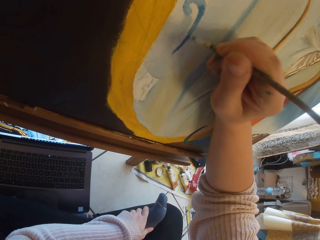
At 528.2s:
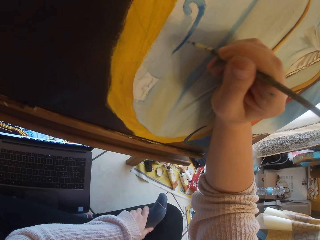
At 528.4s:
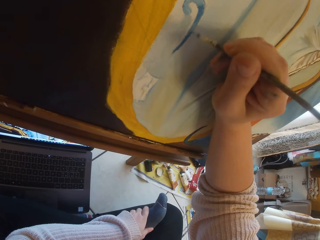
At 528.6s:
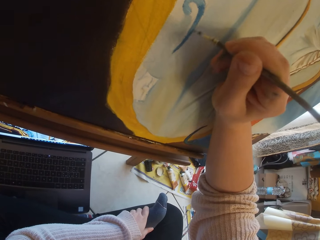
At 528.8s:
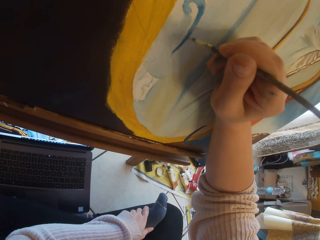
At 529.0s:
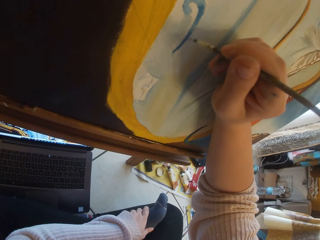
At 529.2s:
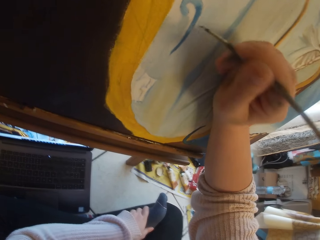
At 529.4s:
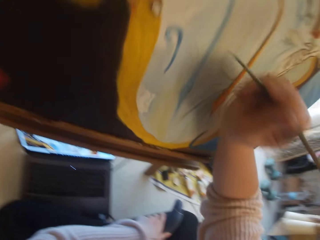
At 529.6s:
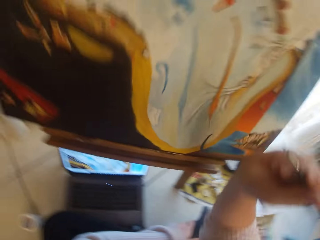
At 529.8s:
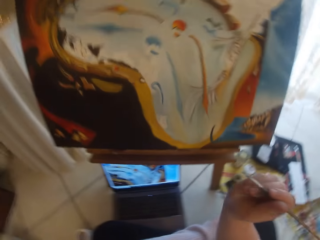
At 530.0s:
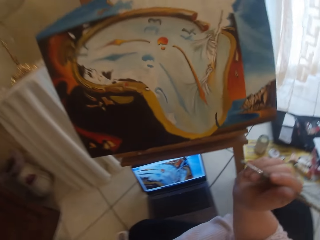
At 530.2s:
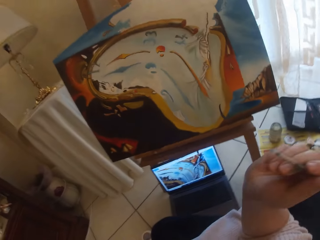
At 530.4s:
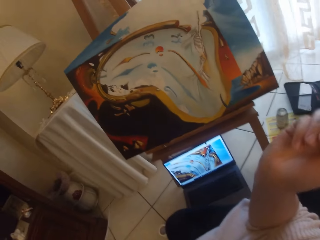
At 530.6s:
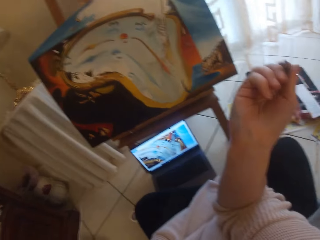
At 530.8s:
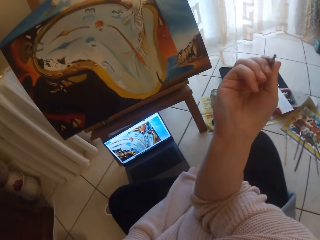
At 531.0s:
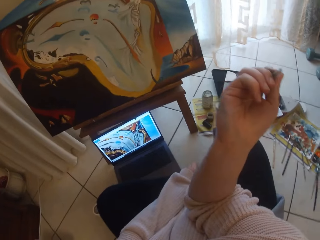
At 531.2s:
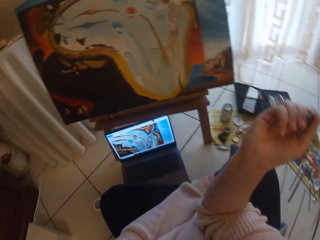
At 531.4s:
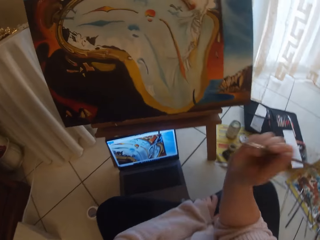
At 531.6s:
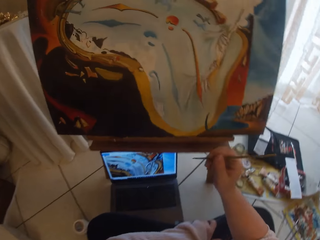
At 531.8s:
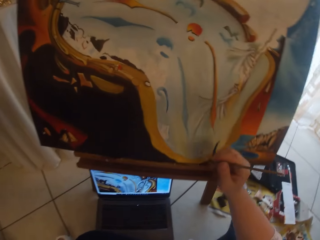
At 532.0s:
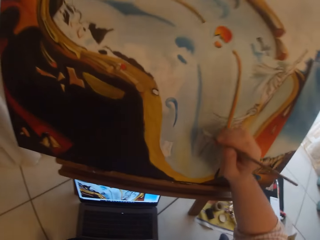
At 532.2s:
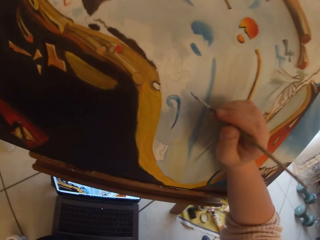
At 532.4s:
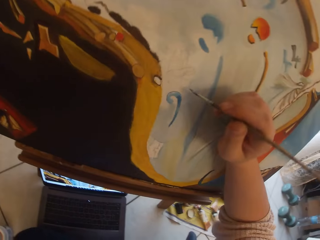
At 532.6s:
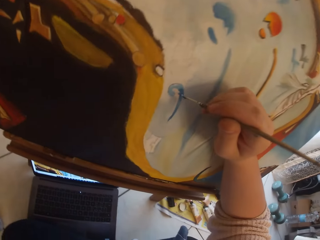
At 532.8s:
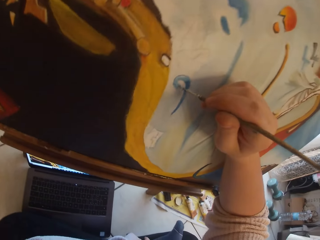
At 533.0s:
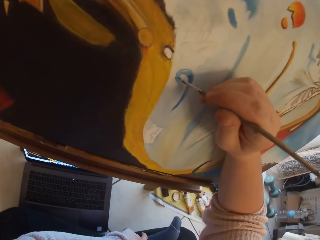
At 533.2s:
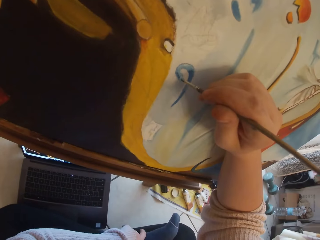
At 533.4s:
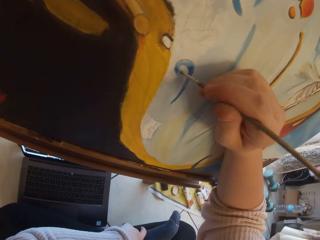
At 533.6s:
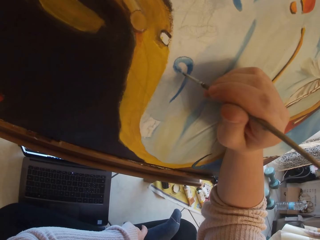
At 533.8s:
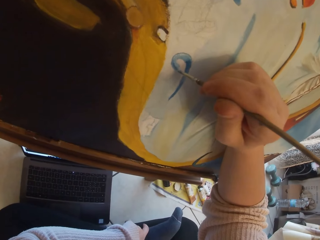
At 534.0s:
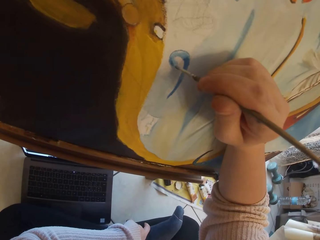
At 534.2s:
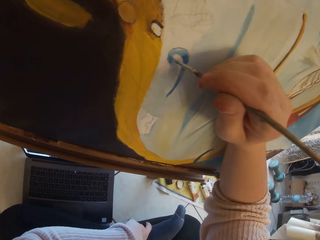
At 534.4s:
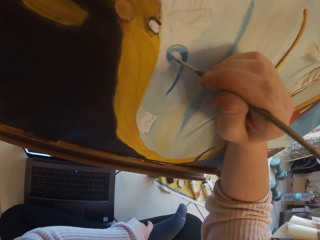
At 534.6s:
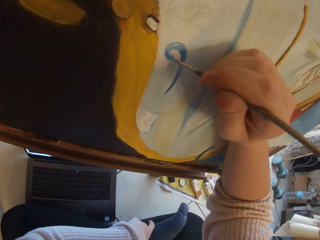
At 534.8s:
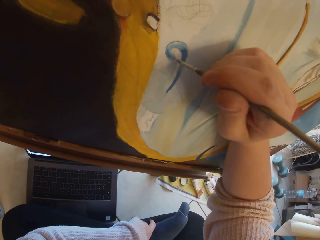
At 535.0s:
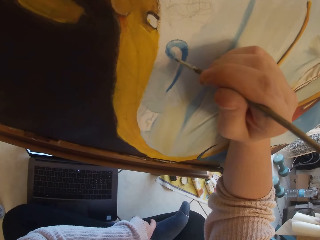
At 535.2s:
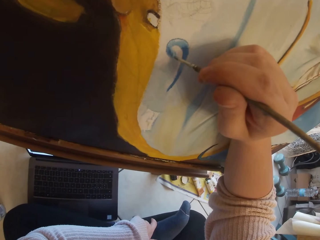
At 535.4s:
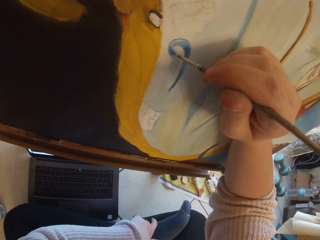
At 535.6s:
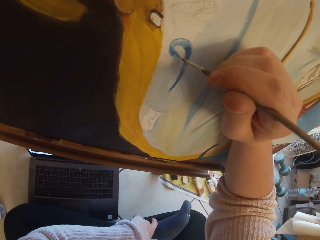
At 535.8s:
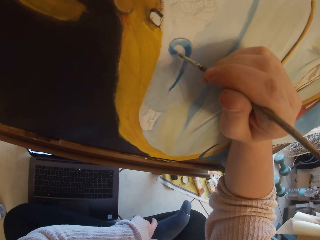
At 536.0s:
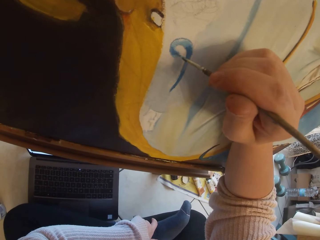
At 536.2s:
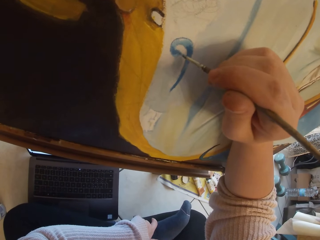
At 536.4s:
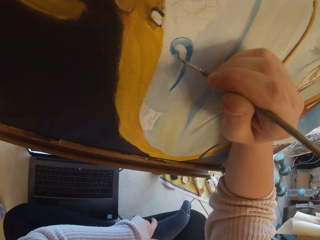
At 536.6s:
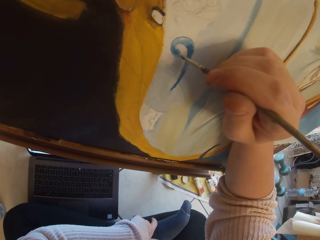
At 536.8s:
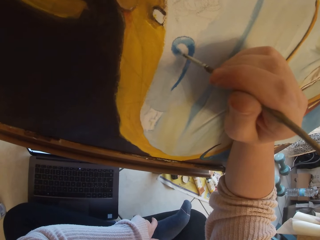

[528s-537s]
The camera wearer removes the paintbrush from the painting. She adjusts her sweater. She paints the painting.

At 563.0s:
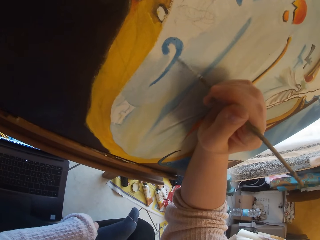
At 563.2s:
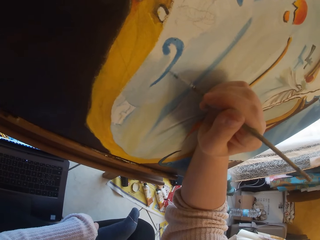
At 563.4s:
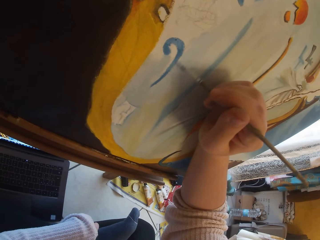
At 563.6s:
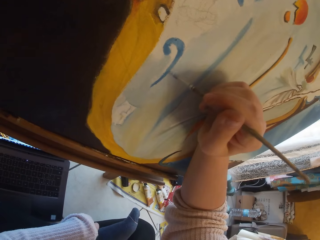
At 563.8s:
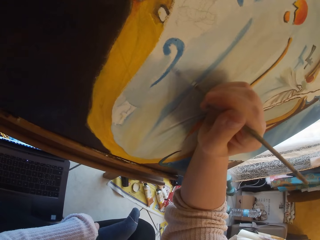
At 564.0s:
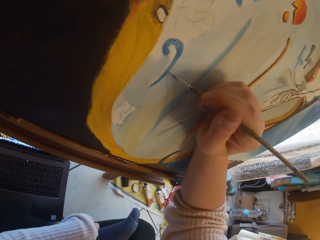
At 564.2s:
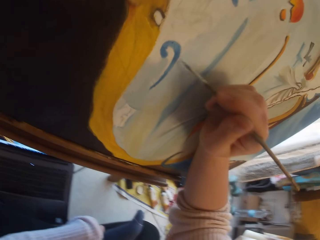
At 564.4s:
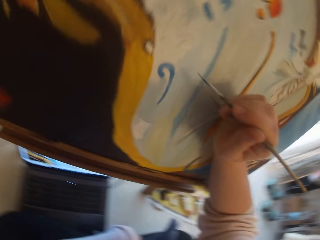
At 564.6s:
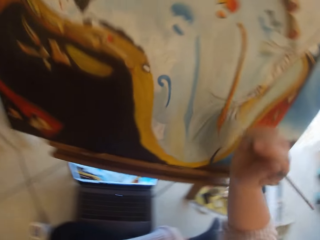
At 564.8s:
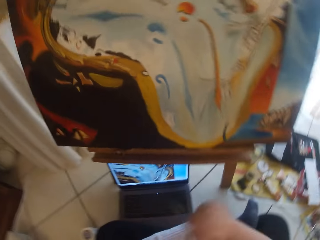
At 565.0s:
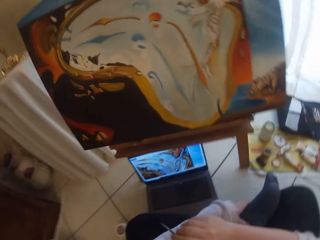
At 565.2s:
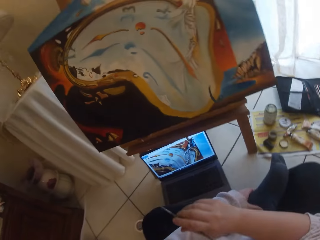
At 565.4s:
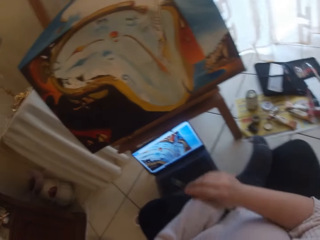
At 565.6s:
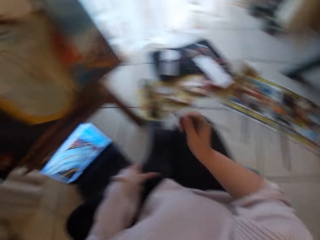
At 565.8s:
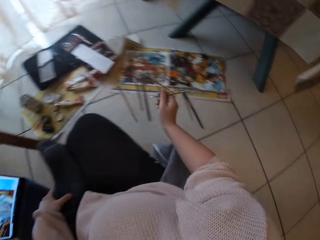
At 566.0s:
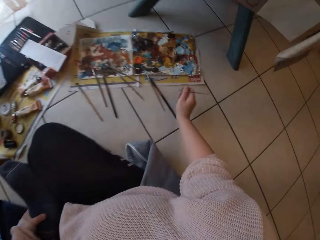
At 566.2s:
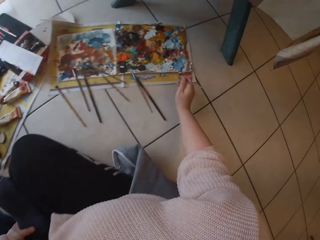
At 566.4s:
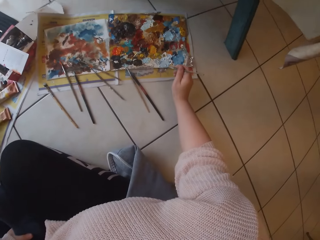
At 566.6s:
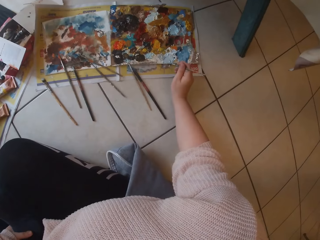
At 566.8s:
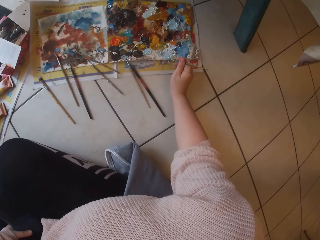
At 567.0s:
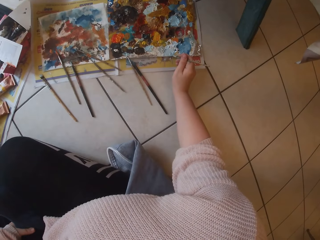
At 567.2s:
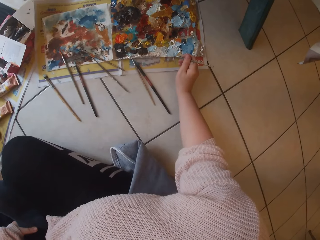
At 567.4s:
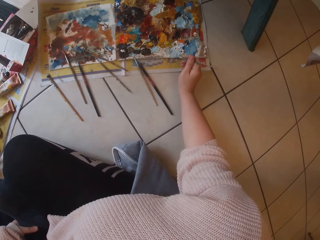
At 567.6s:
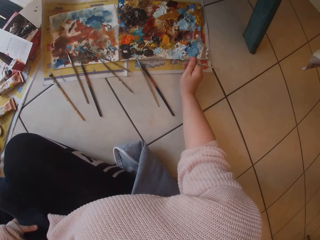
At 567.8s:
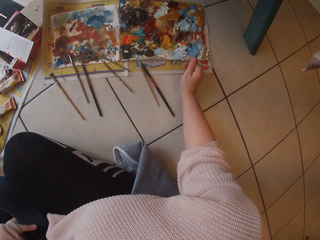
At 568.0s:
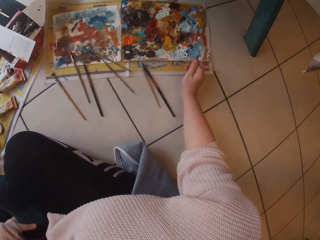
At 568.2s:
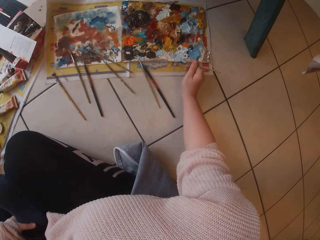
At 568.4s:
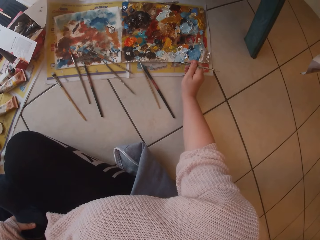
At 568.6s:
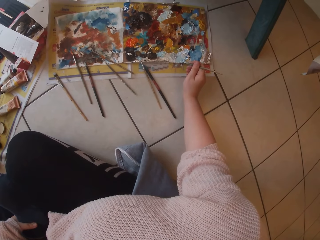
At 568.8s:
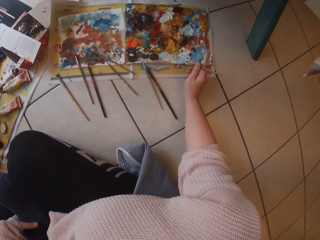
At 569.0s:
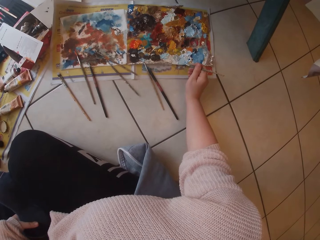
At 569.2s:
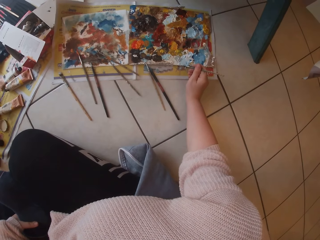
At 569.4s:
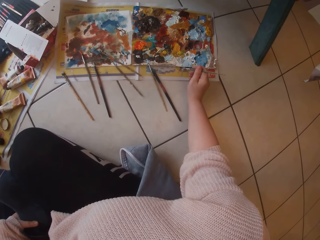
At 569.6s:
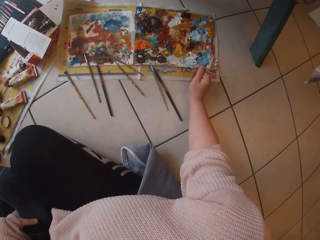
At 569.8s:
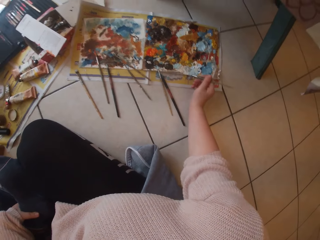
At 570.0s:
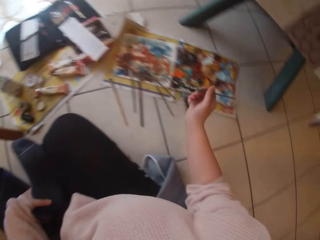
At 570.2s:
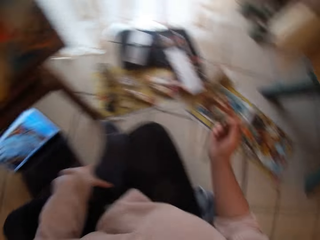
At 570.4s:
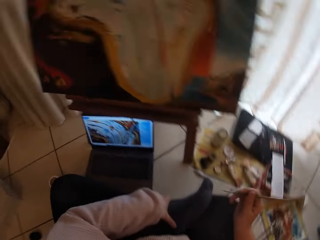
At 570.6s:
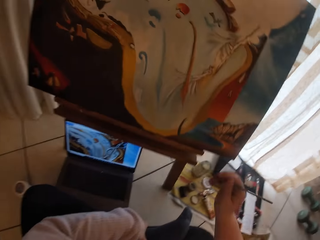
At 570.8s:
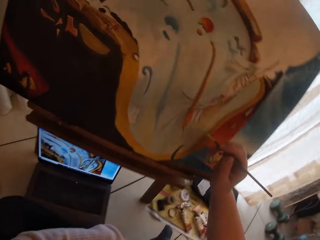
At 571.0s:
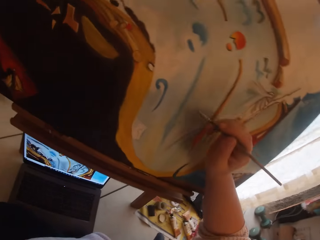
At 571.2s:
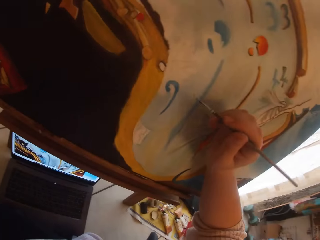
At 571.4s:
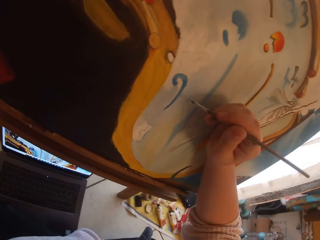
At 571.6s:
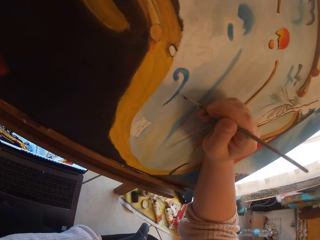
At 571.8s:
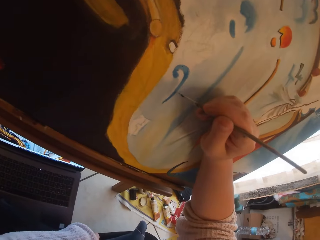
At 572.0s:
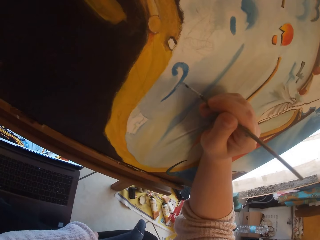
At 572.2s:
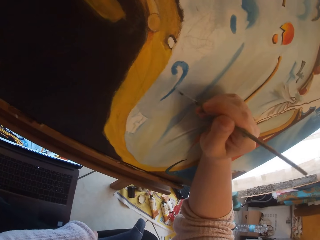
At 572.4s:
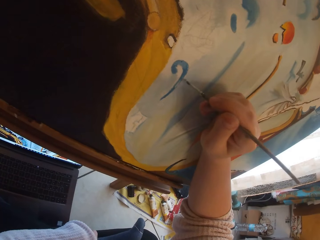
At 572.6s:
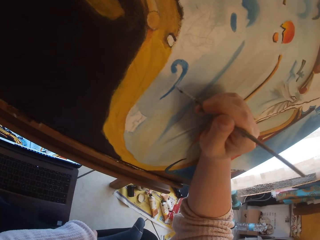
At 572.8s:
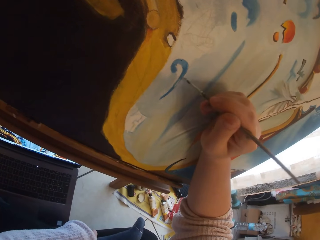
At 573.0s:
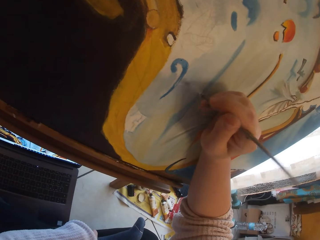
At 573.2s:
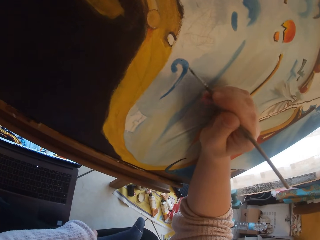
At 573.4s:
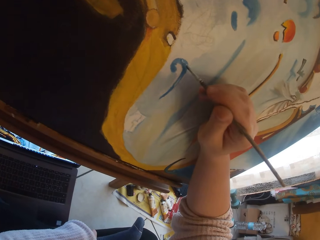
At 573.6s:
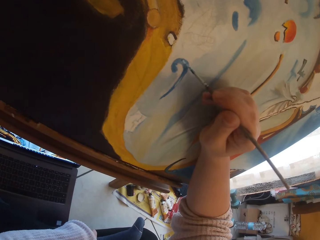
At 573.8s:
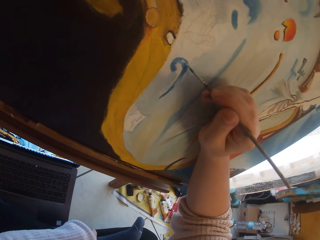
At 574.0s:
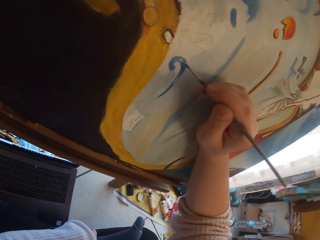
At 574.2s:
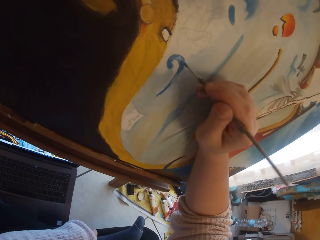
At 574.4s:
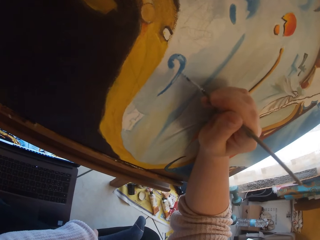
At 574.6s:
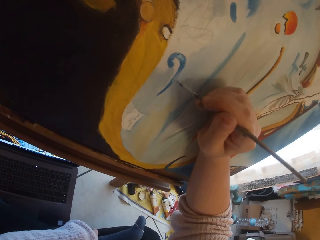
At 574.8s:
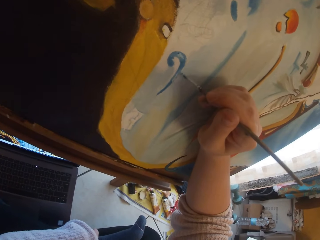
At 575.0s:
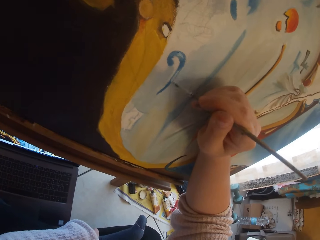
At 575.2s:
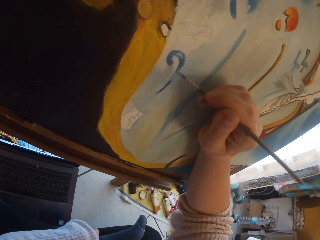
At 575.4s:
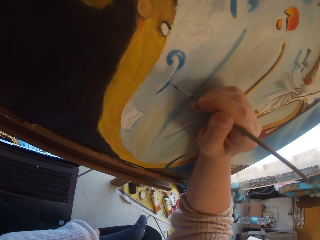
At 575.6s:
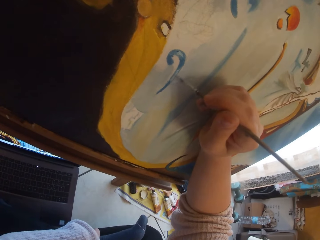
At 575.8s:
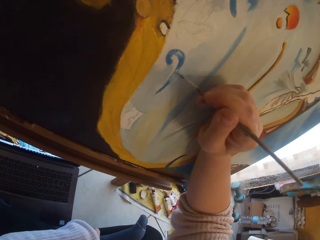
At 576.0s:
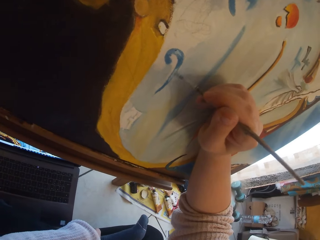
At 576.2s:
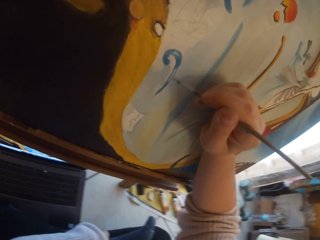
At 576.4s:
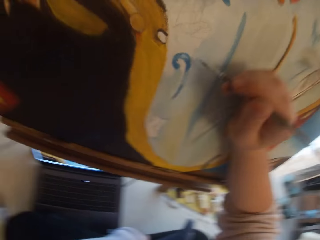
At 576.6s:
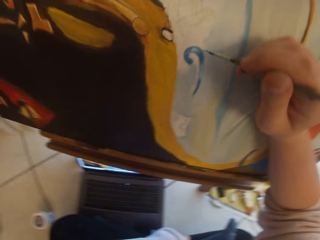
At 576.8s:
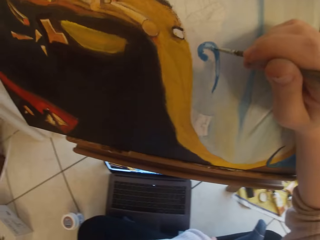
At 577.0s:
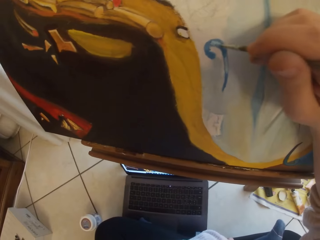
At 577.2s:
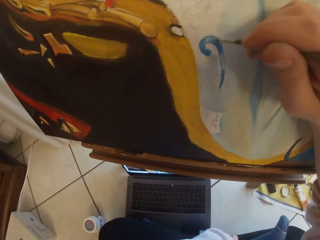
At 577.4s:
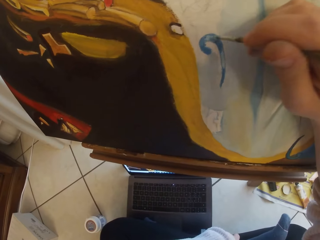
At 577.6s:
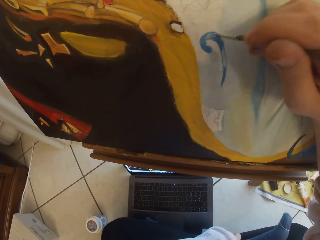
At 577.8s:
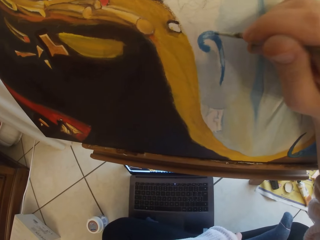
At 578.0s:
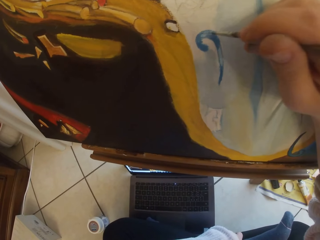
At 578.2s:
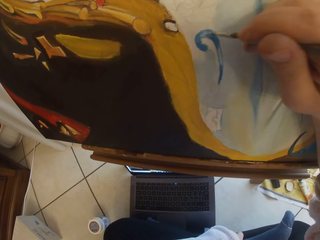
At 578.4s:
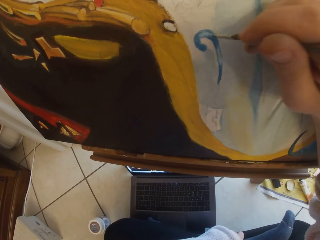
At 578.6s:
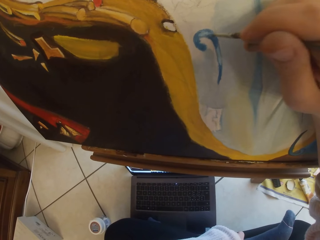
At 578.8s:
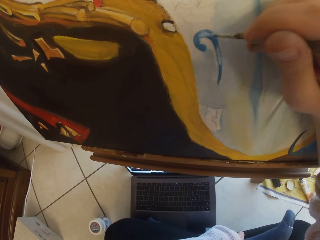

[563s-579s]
The camera wearer removes the brush from the painting. She scoops paint from the pallet on the ground with the paintbrush in her right hand. She removes the brush from the paint. She paints the image from the laptop on the ground on the canvas with the paintbrush in her right hand.
